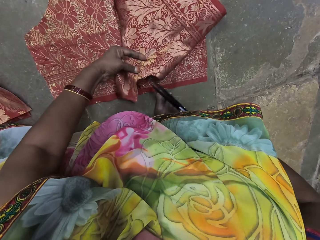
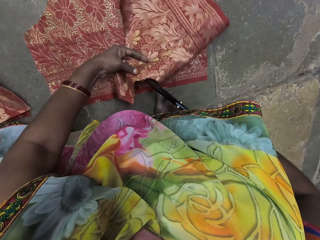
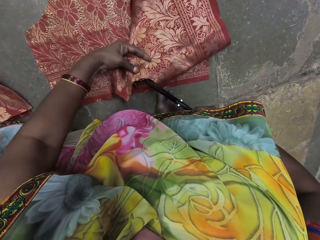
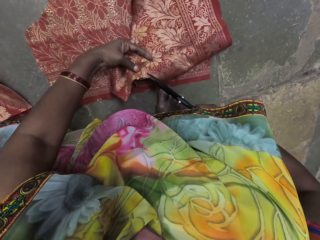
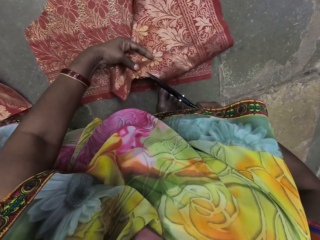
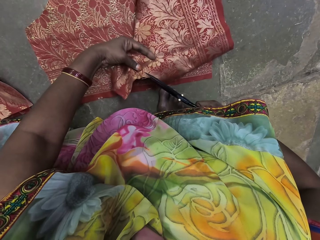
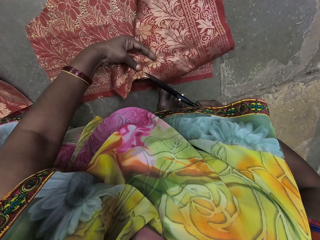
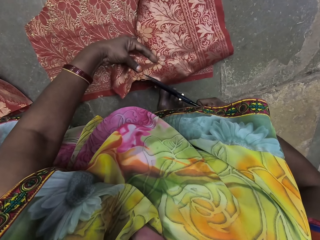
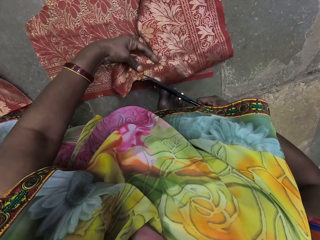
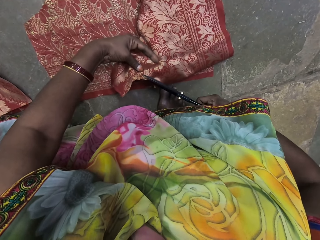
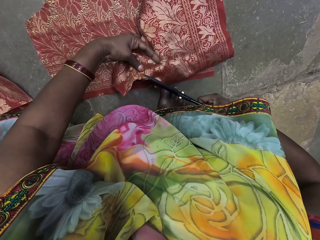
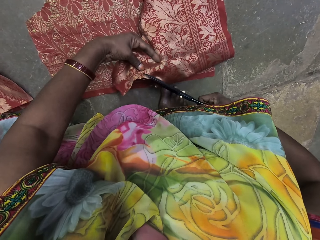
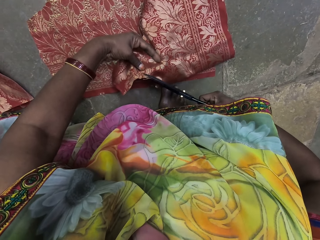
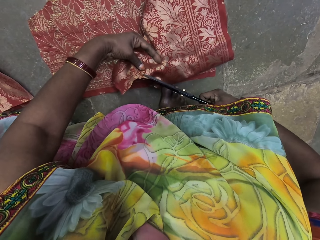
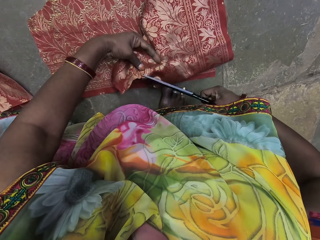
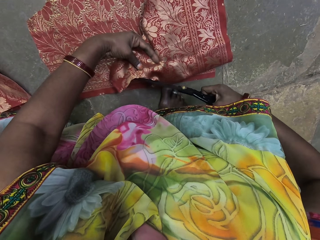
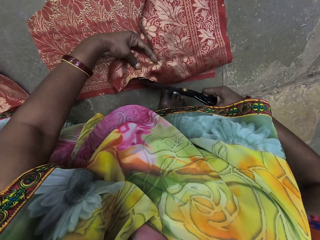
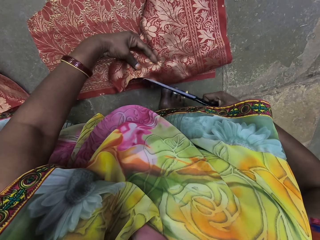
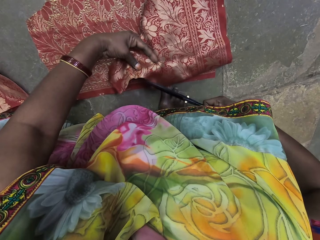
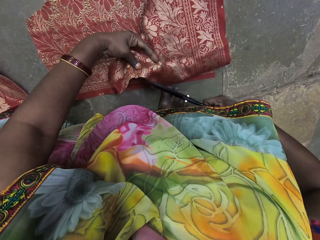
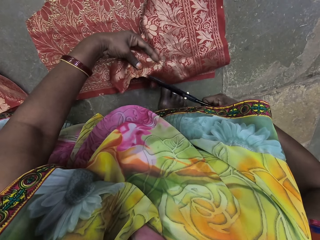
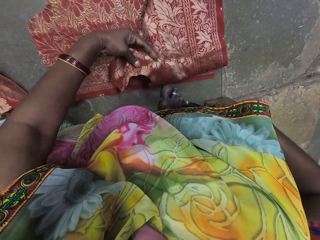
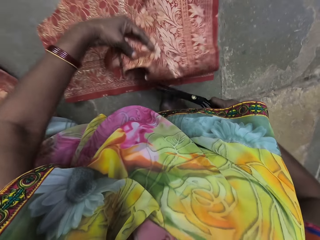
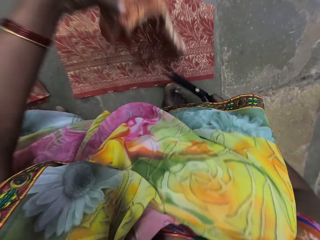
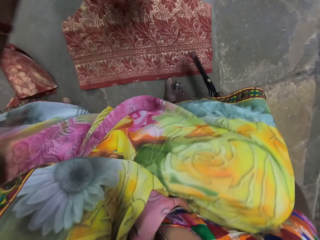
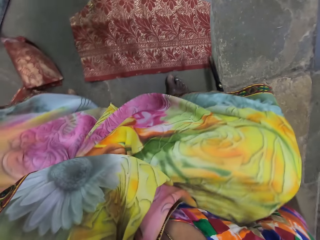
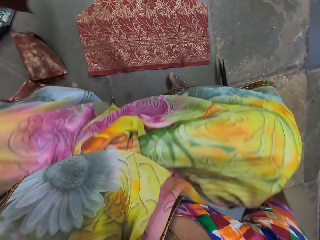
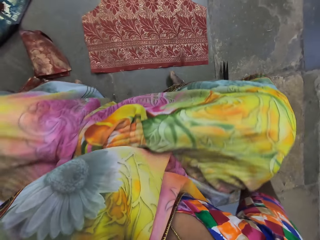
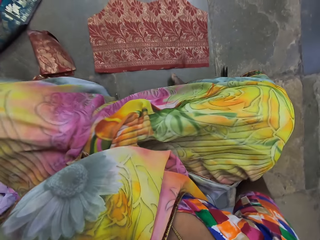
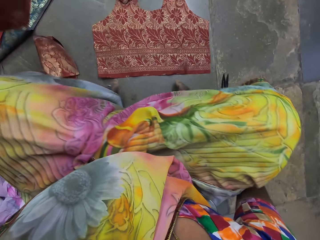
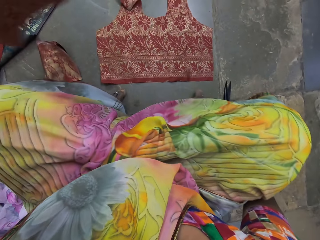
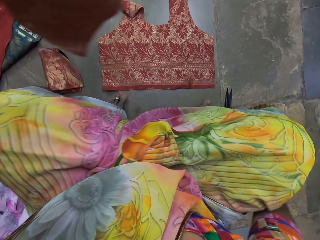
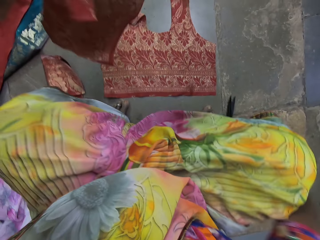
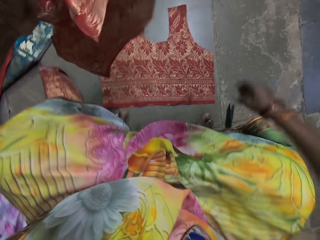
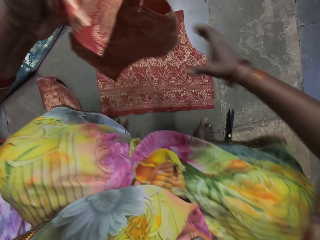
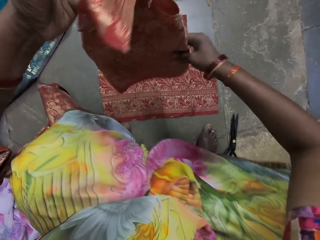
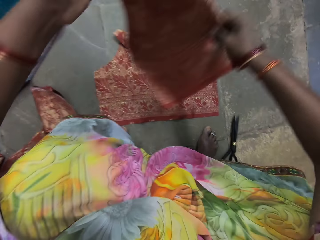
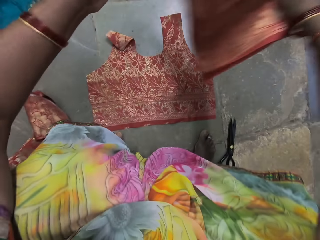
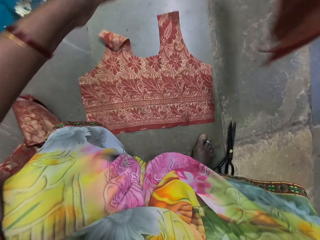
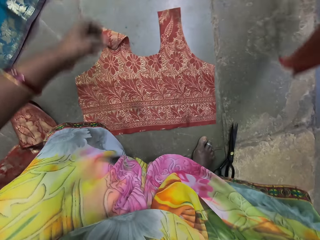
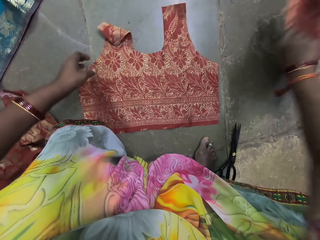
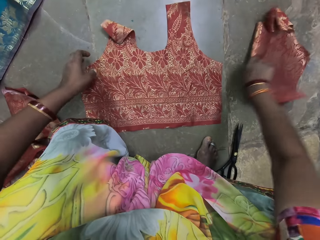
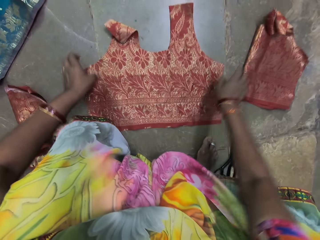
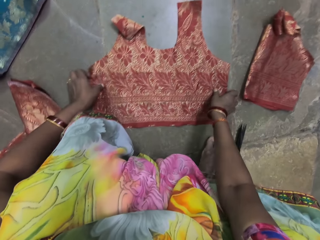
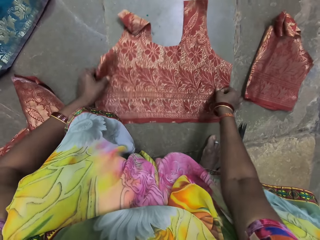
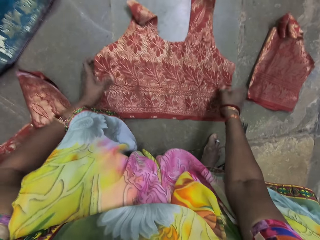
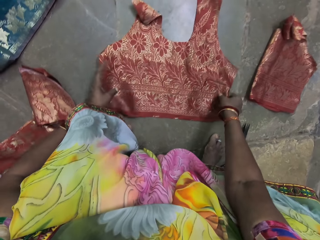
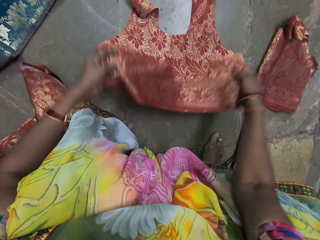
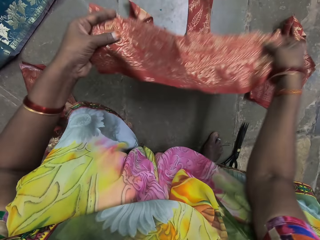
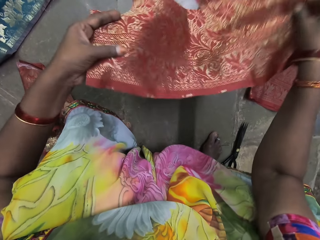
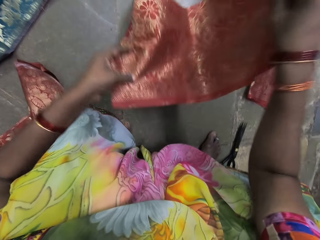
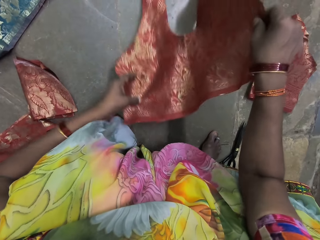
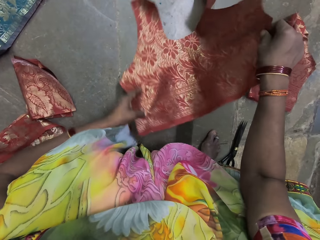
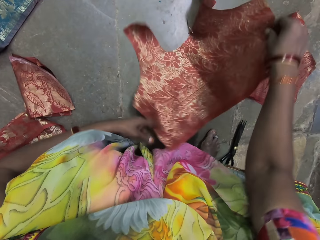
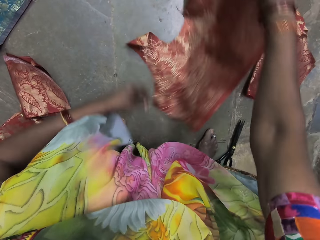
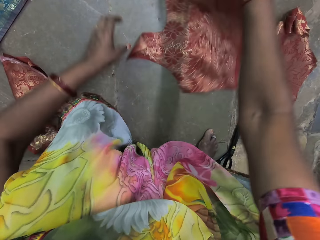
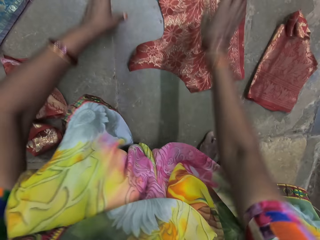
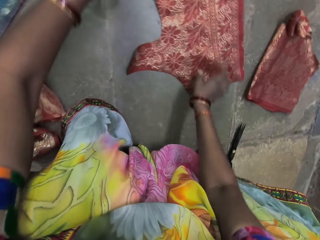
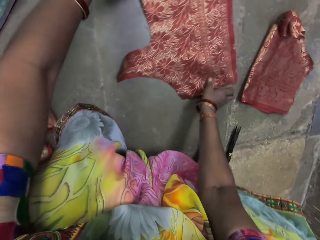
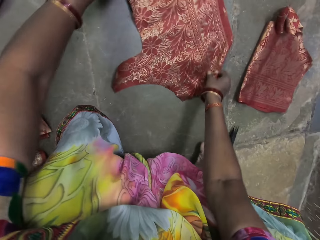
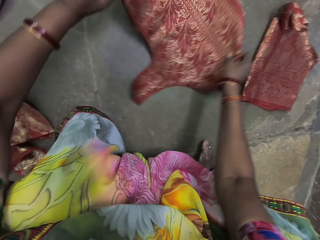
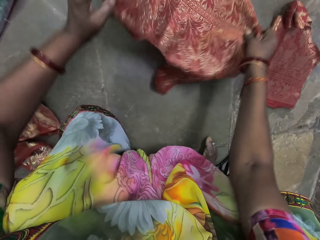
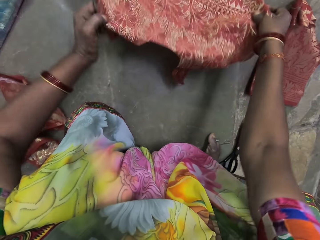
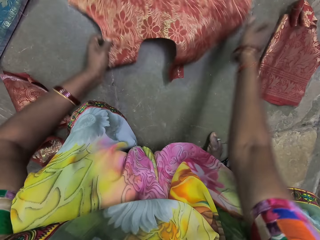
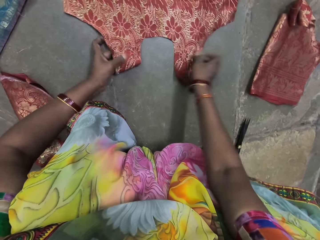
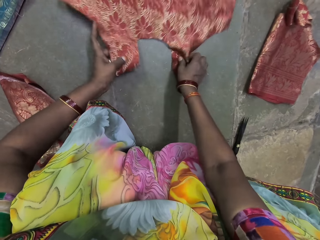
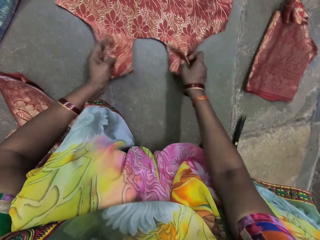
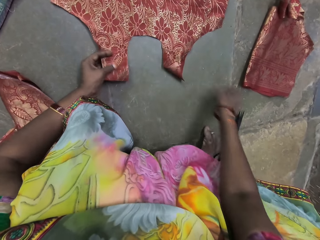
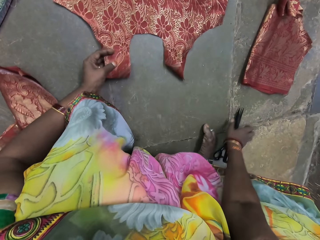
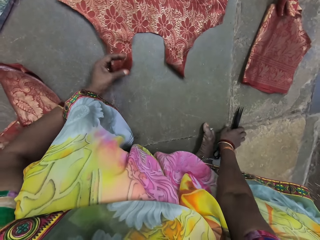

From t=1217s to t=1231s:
The camera wearer moves the folded fabric on the fabric with her left hand. She cuts the folded fabric in her left hand with the pair of scissors in her right hand. She raises the folded fabric with her left hand. She carries the cloth. She drops the pair of scissors on the floor with her right hand. She holds the folded fabric with her hands. She places the folded fabric on the floor with her right hand. She adjusts the fabric on the floor with her hands. She picks up the fabric from the floor with her hands. She places the fabric on the floor with her right hand. She turns the fabric on the floor with her hands.

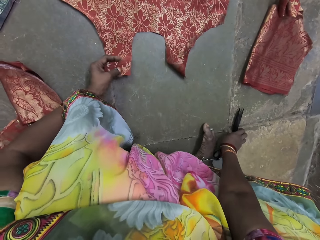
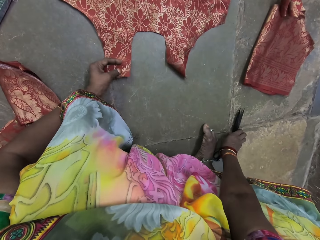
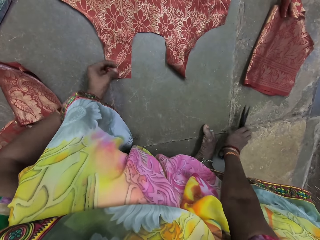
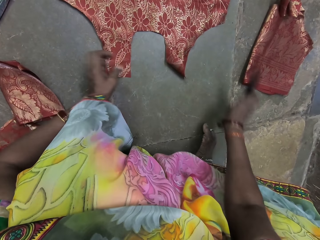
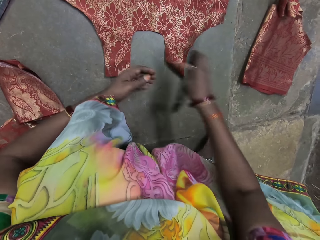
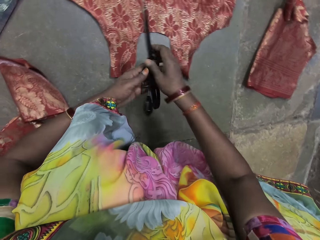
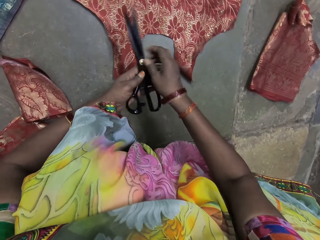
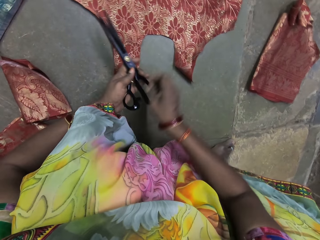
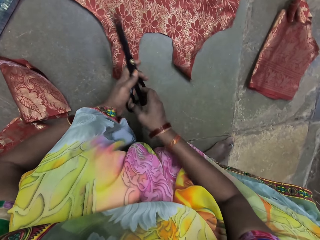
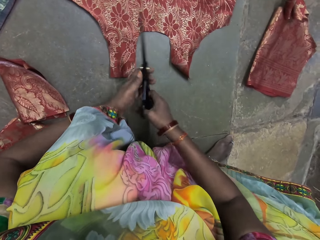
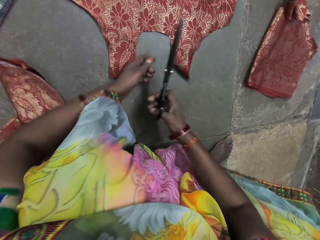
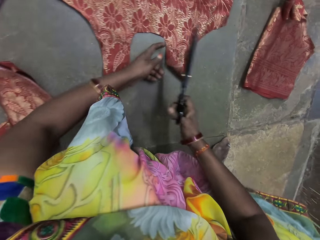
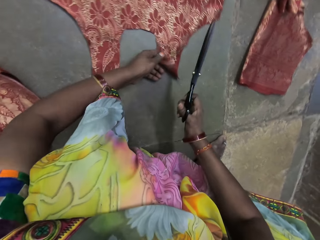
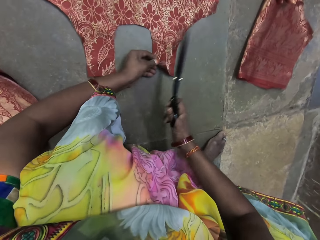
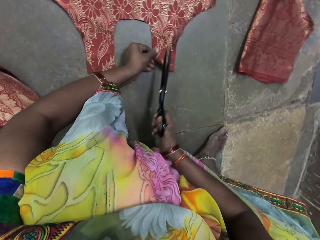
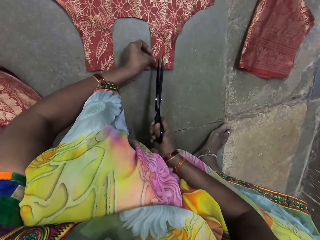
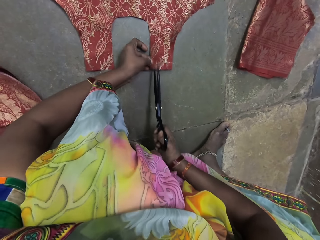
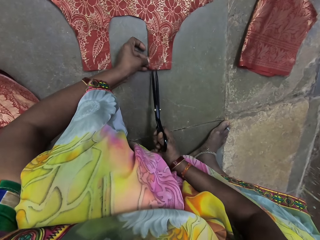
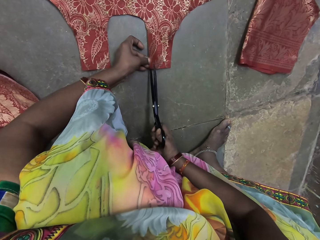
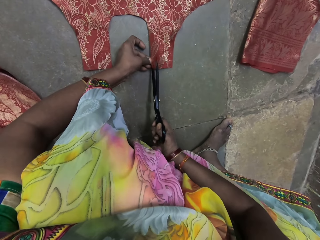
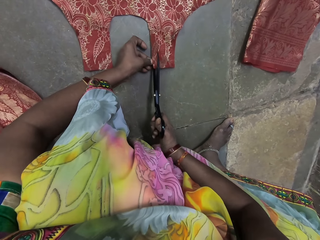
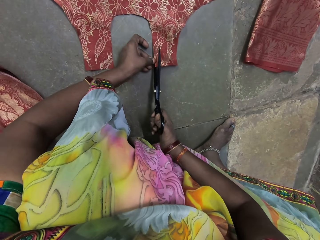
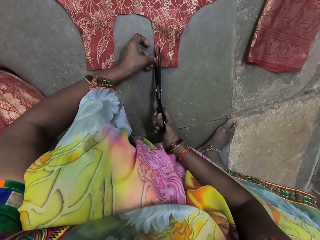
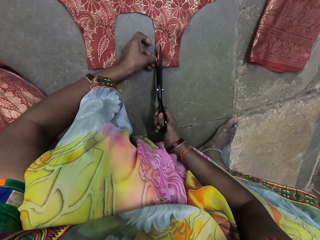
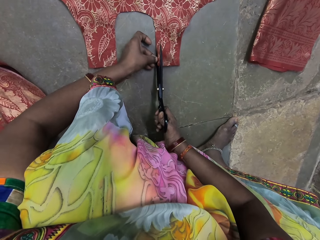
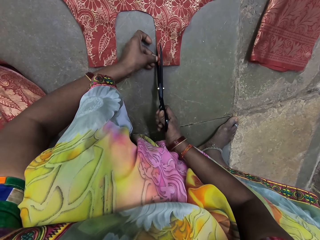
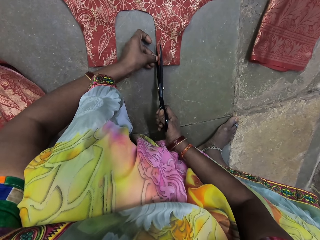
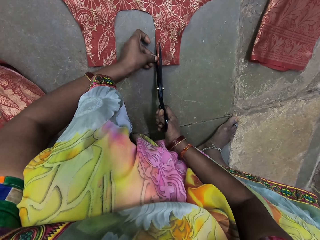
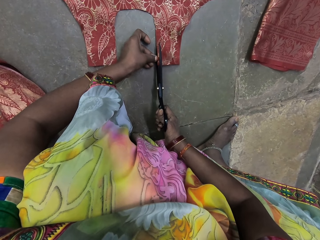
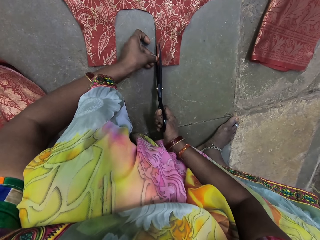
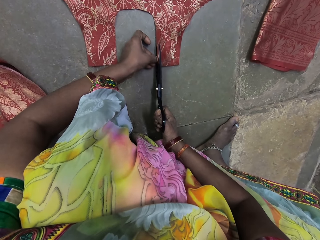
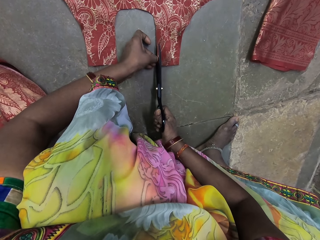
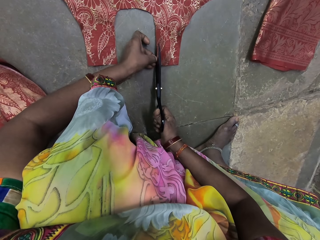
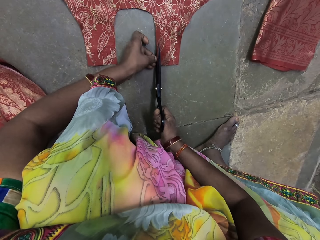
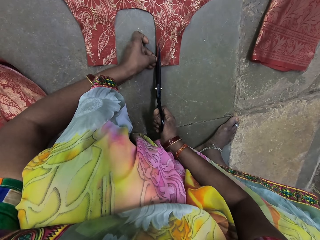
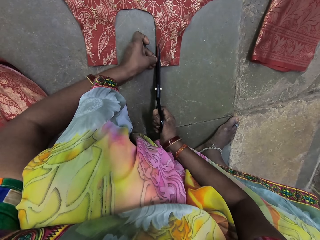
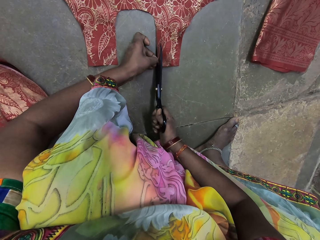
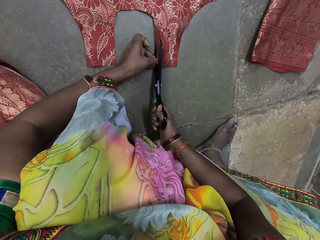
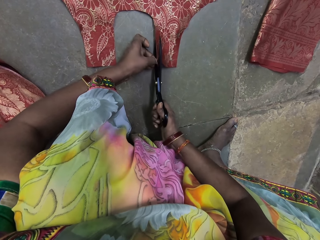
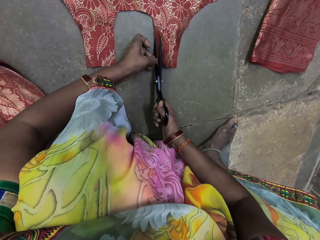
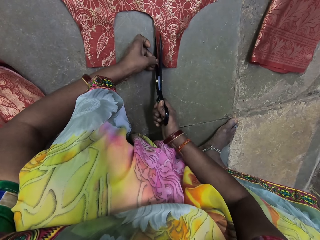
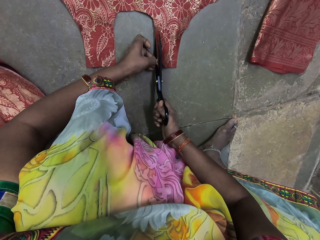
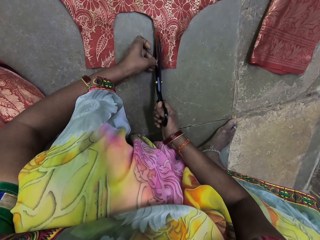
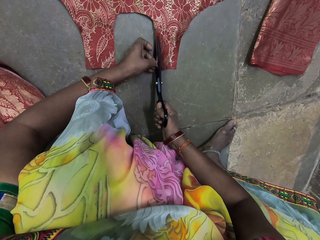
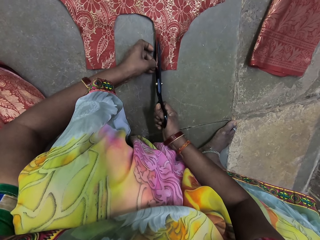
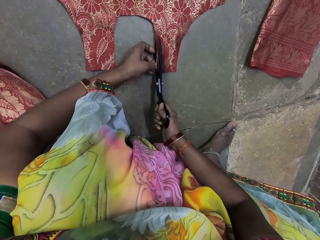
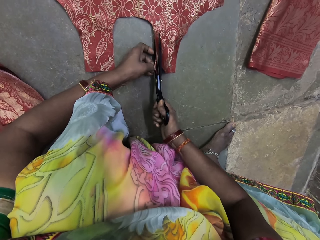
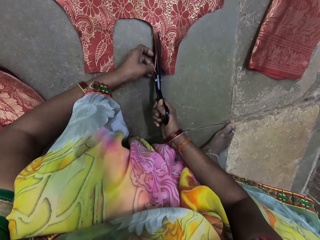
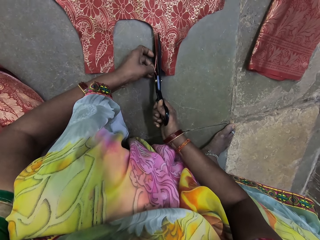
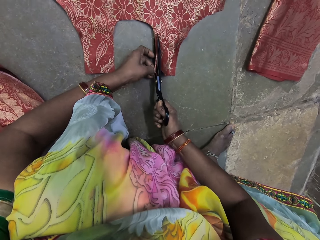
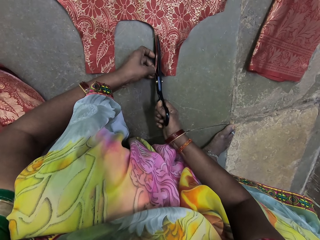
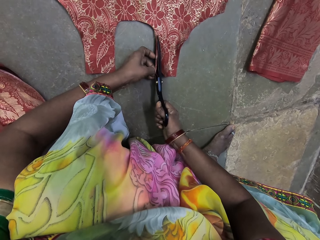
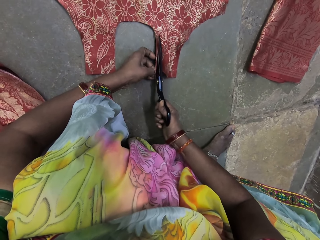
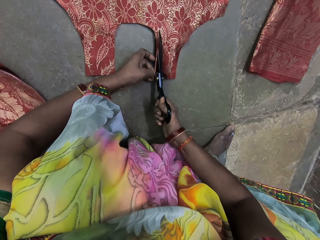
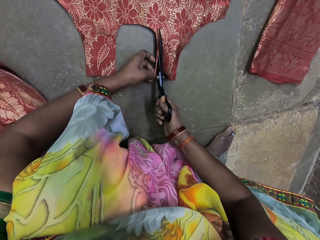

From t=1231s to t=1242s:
The camera wearer picks up the pair of scissors from the floor with her right hand. She passes the pair of scissors from her right hand to her left hand. She takes the scissors from her left hand with her right hand. She holds the fabric on the floor with her left hand. She cuts the fabric on the floor with the pair of scissors in her right hand.
